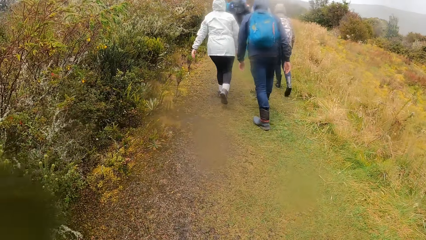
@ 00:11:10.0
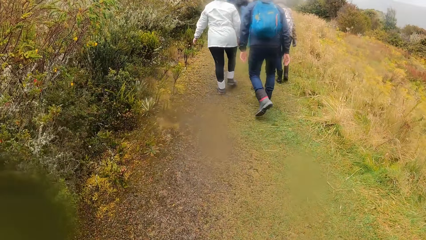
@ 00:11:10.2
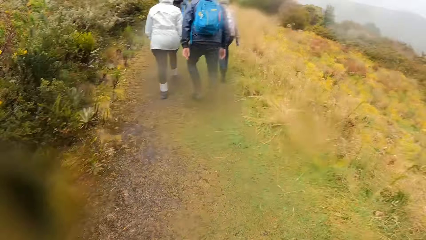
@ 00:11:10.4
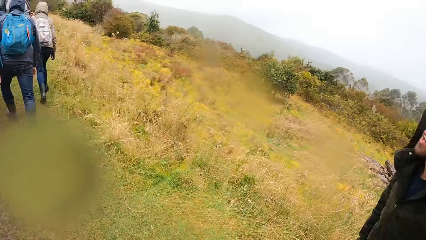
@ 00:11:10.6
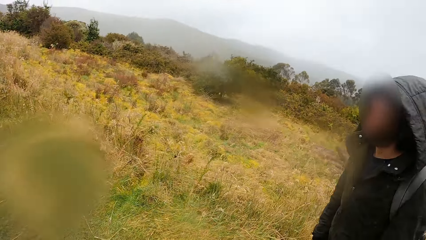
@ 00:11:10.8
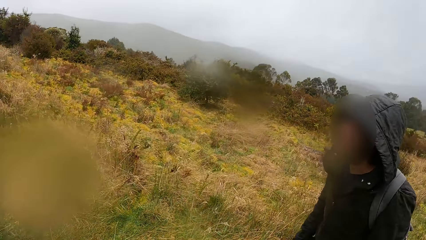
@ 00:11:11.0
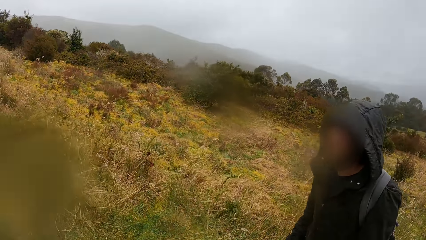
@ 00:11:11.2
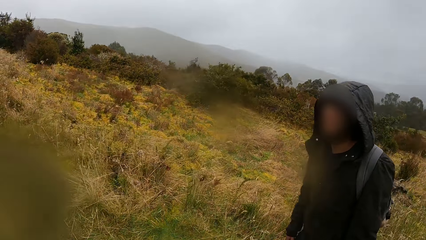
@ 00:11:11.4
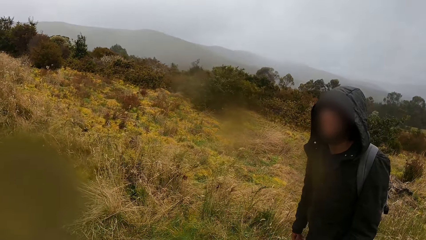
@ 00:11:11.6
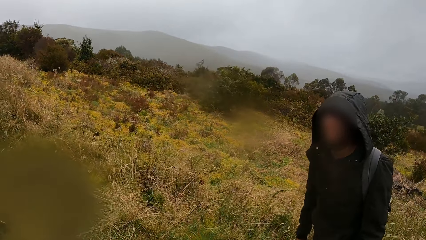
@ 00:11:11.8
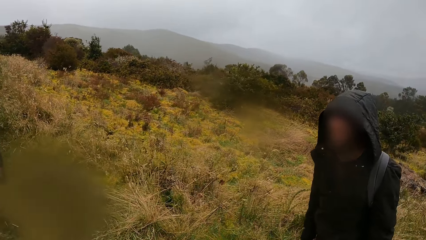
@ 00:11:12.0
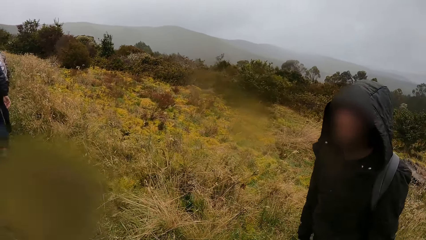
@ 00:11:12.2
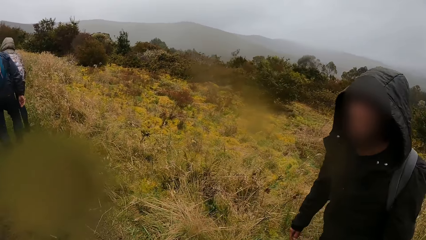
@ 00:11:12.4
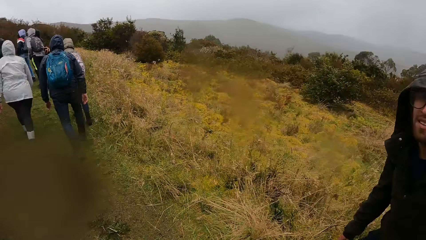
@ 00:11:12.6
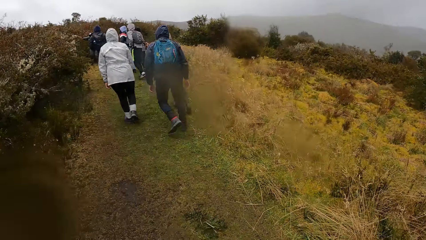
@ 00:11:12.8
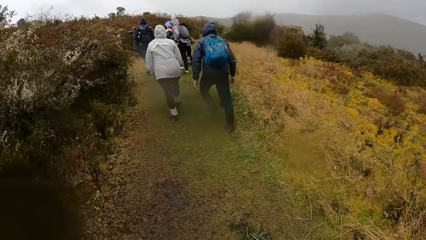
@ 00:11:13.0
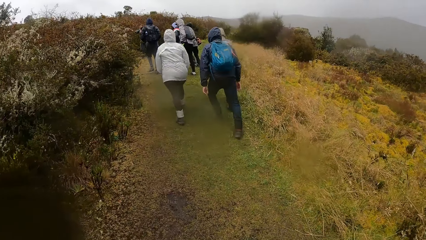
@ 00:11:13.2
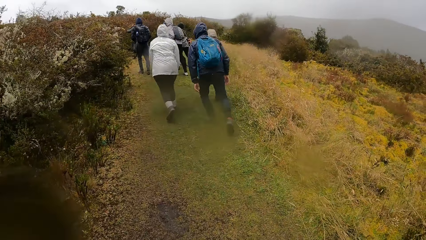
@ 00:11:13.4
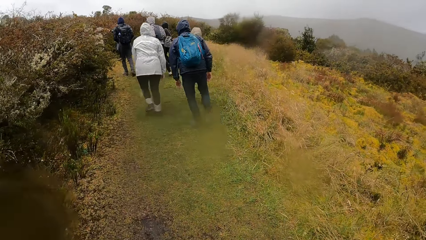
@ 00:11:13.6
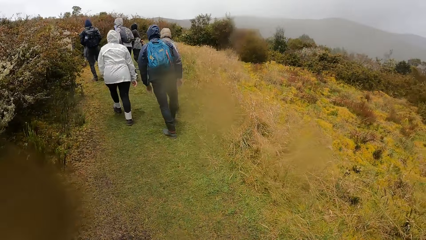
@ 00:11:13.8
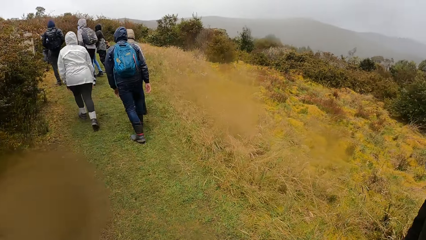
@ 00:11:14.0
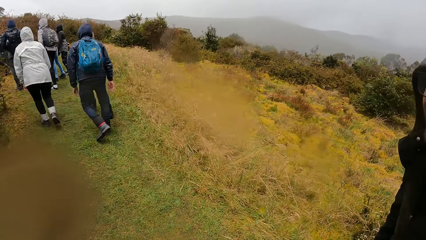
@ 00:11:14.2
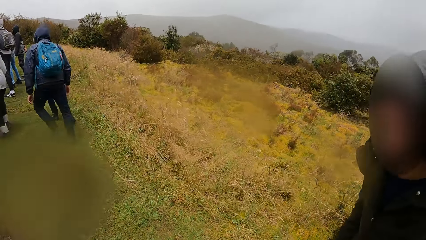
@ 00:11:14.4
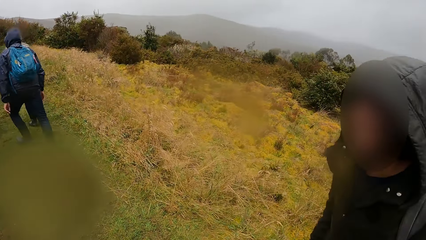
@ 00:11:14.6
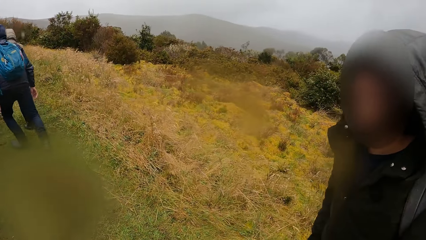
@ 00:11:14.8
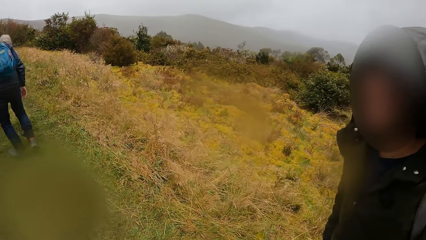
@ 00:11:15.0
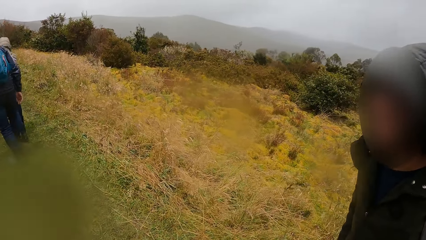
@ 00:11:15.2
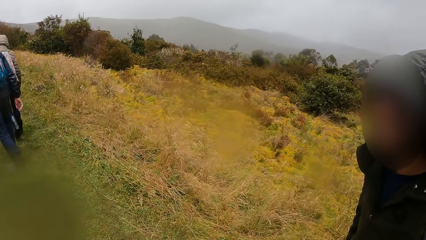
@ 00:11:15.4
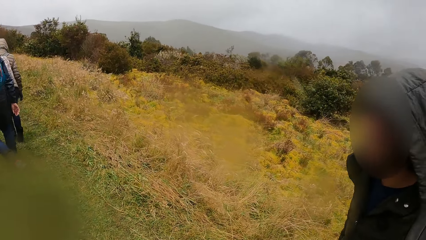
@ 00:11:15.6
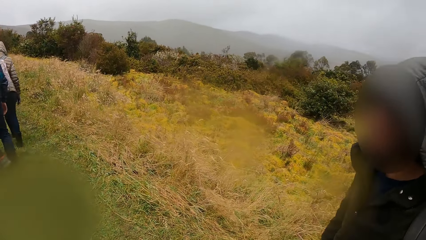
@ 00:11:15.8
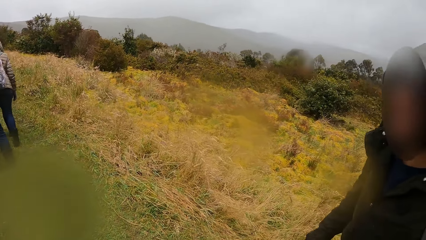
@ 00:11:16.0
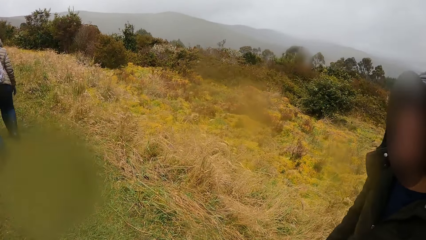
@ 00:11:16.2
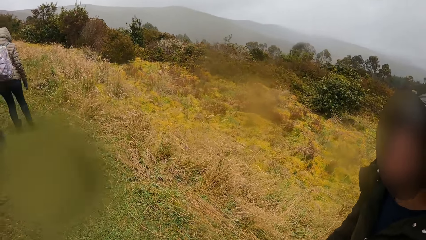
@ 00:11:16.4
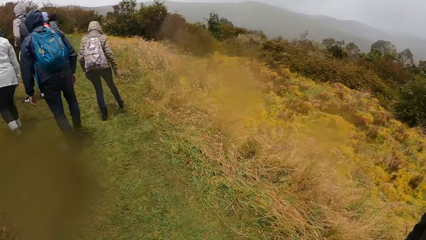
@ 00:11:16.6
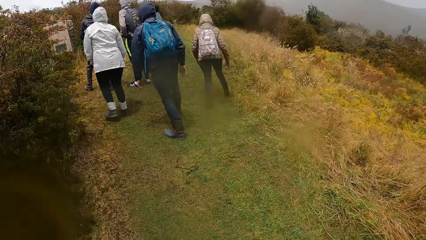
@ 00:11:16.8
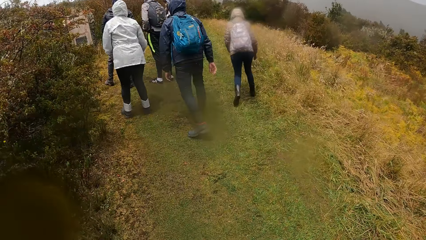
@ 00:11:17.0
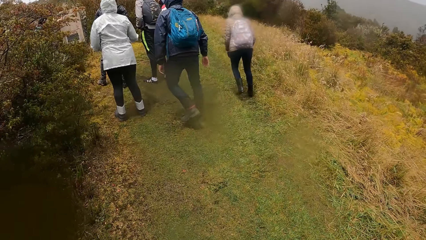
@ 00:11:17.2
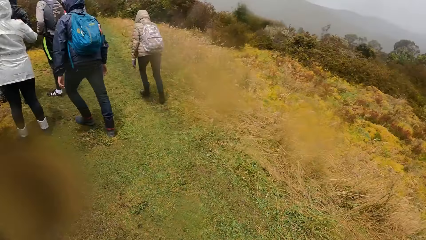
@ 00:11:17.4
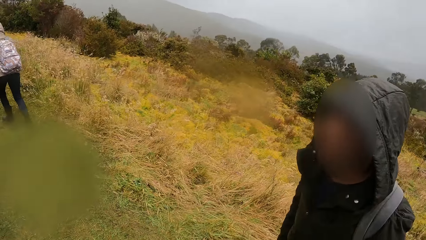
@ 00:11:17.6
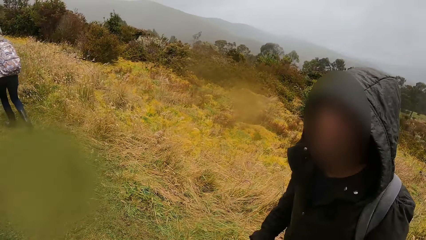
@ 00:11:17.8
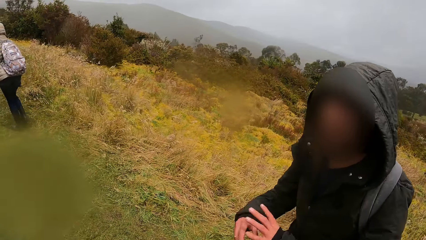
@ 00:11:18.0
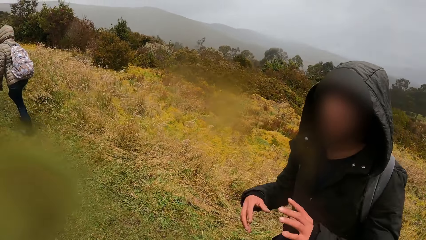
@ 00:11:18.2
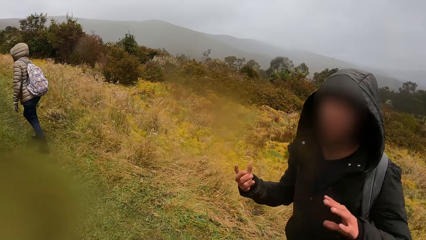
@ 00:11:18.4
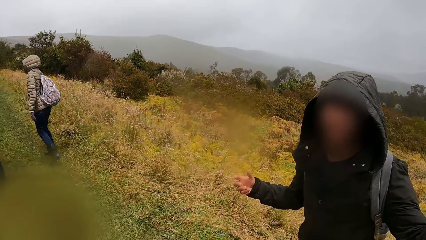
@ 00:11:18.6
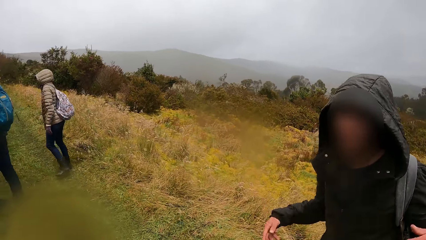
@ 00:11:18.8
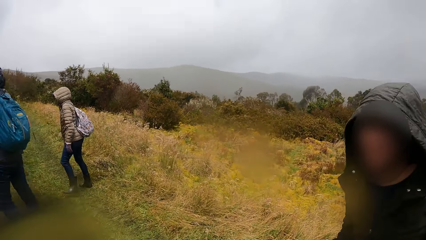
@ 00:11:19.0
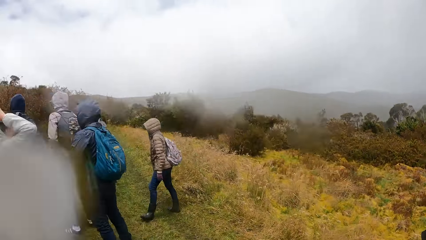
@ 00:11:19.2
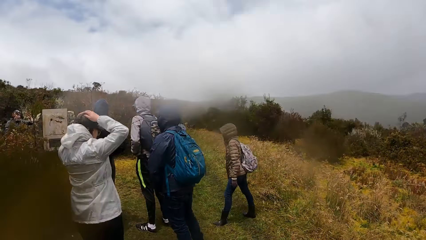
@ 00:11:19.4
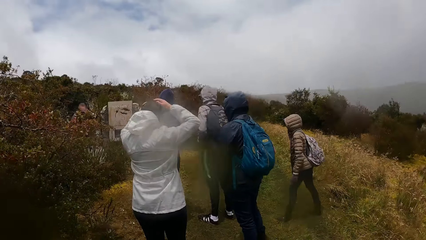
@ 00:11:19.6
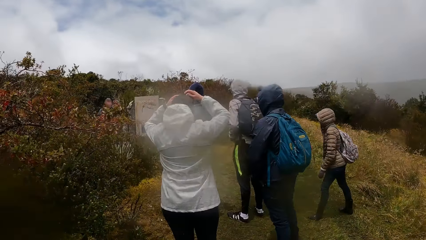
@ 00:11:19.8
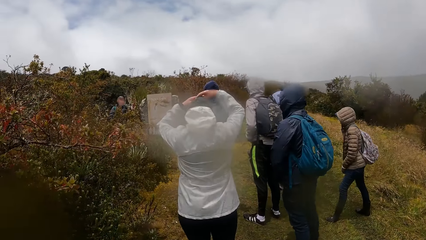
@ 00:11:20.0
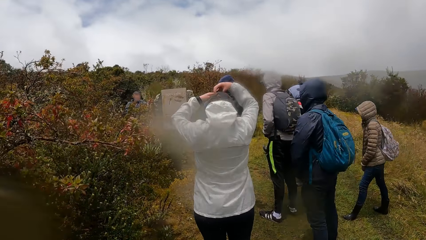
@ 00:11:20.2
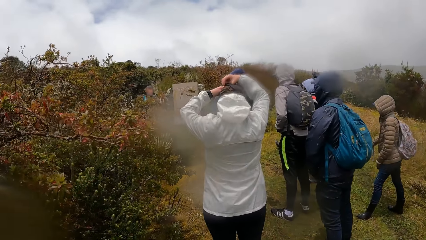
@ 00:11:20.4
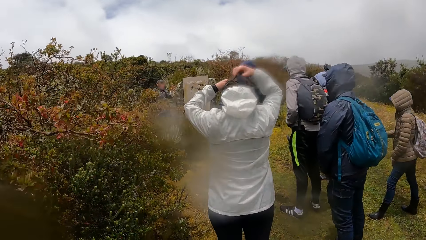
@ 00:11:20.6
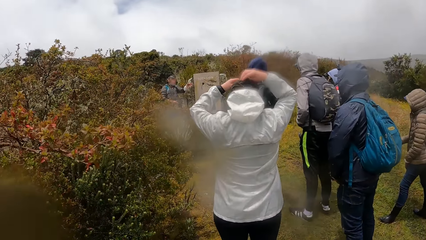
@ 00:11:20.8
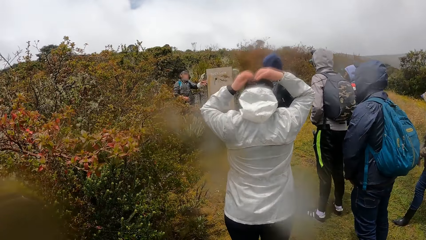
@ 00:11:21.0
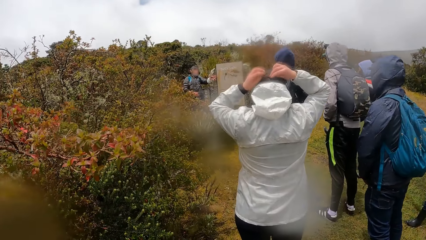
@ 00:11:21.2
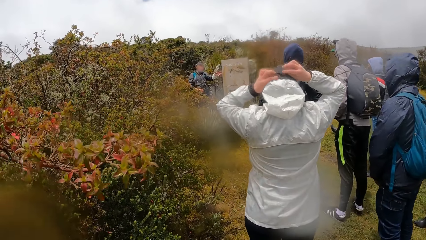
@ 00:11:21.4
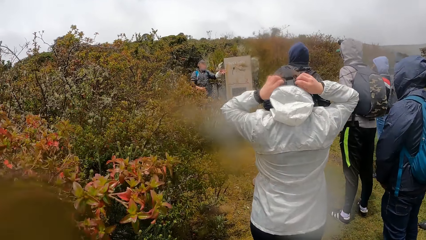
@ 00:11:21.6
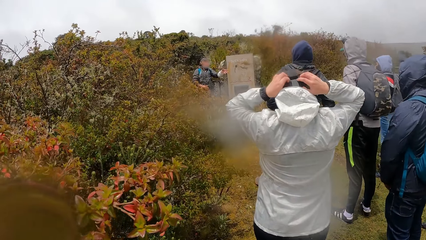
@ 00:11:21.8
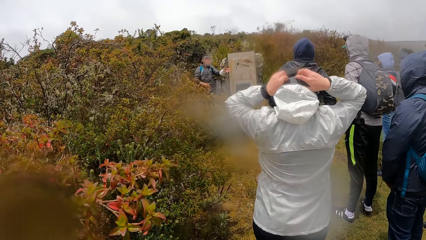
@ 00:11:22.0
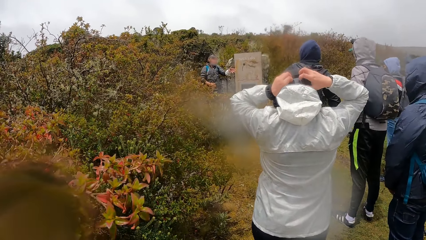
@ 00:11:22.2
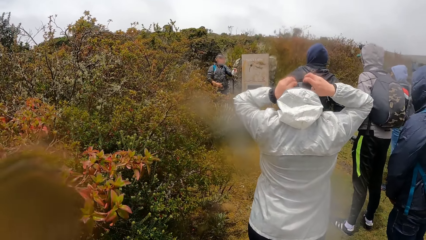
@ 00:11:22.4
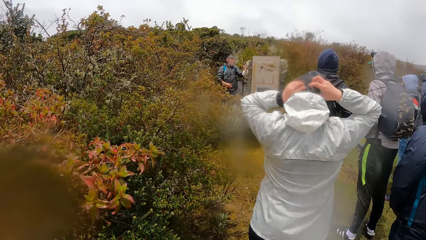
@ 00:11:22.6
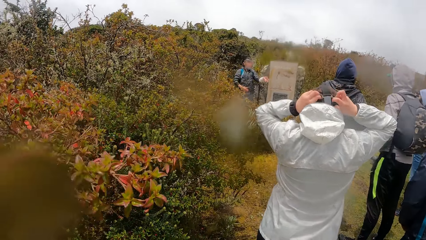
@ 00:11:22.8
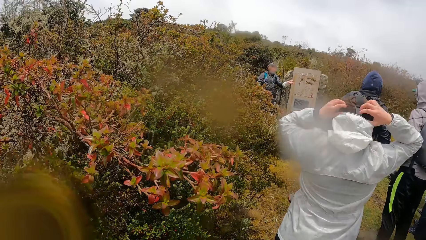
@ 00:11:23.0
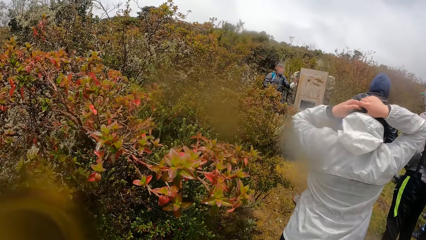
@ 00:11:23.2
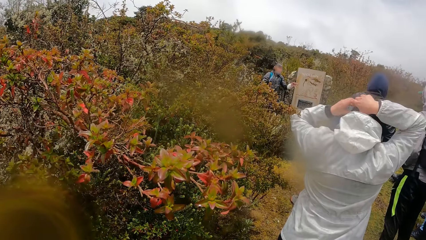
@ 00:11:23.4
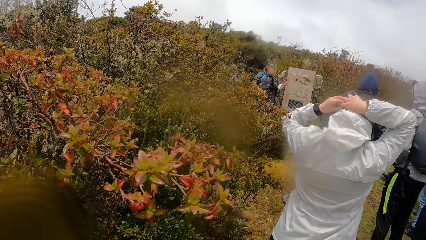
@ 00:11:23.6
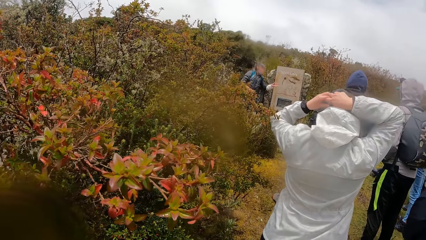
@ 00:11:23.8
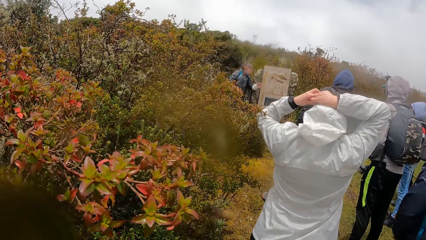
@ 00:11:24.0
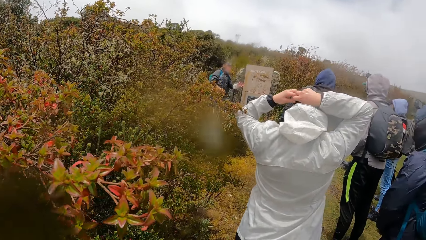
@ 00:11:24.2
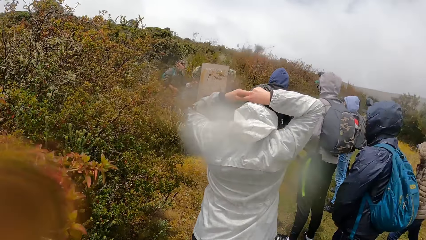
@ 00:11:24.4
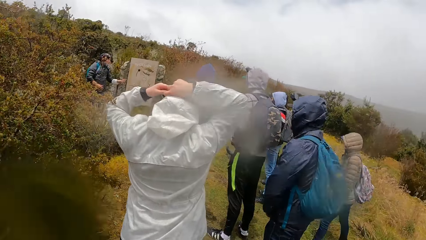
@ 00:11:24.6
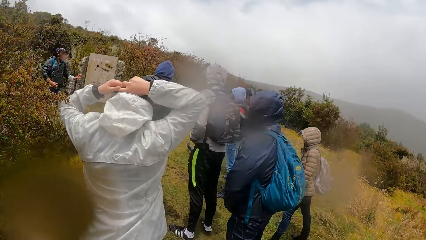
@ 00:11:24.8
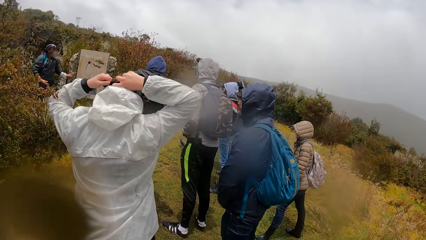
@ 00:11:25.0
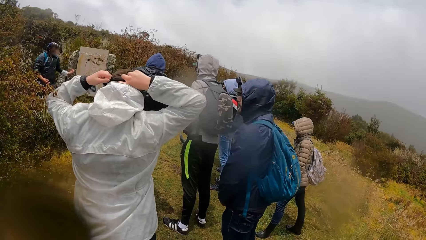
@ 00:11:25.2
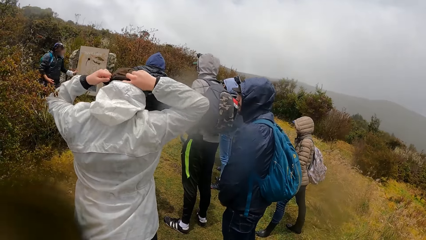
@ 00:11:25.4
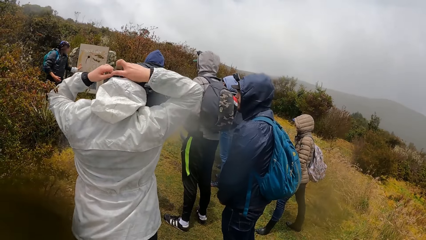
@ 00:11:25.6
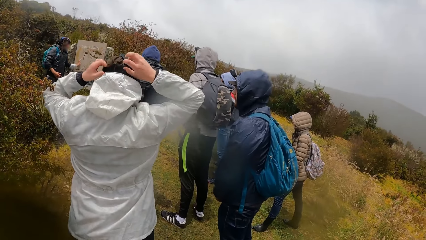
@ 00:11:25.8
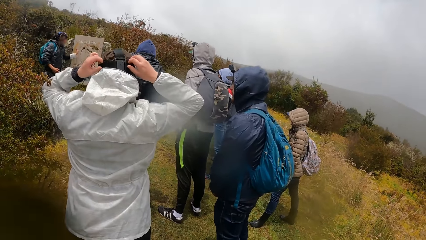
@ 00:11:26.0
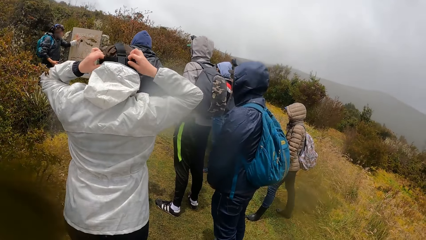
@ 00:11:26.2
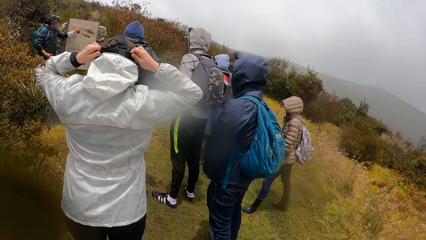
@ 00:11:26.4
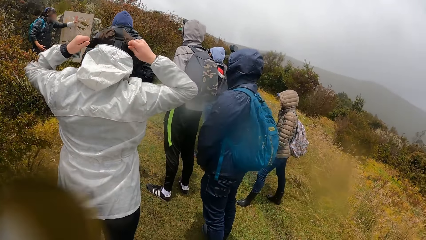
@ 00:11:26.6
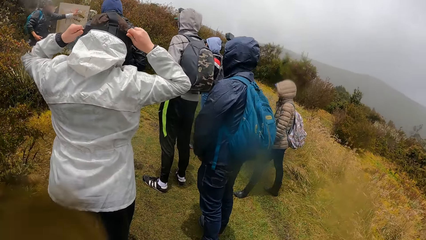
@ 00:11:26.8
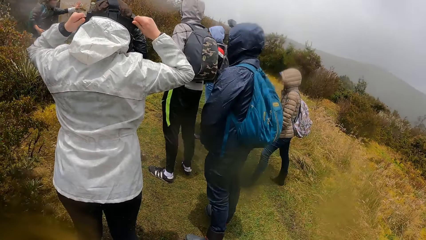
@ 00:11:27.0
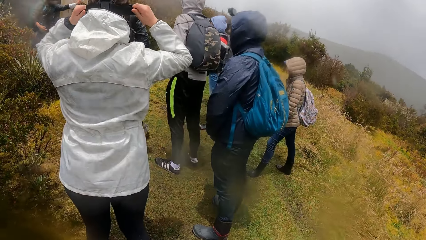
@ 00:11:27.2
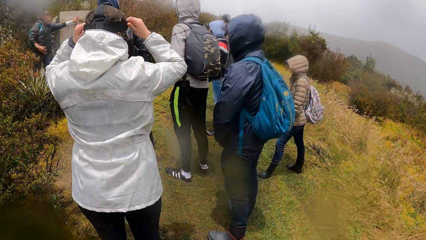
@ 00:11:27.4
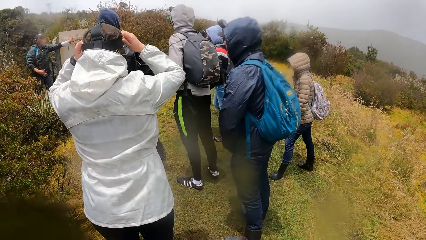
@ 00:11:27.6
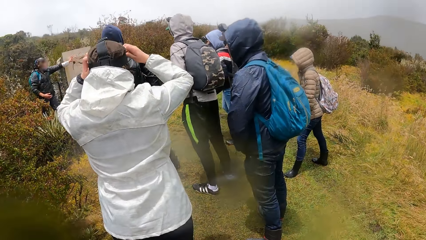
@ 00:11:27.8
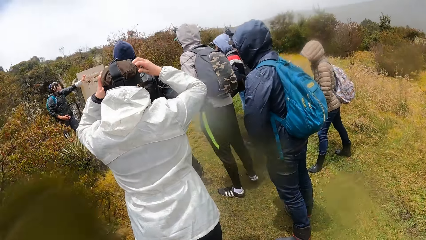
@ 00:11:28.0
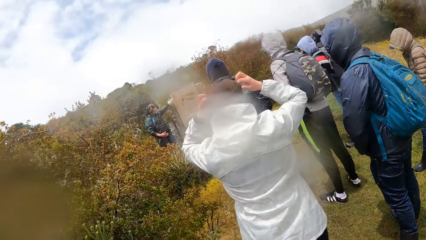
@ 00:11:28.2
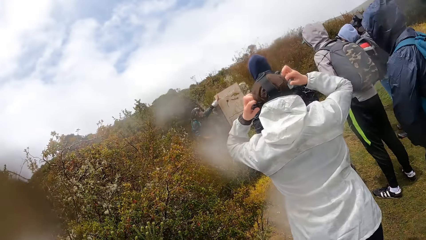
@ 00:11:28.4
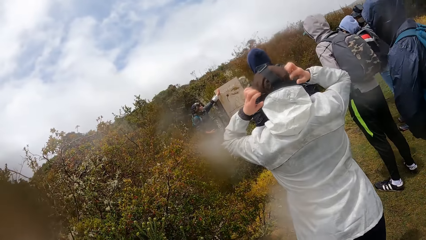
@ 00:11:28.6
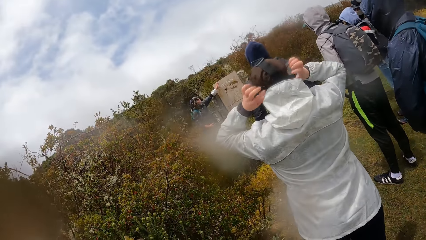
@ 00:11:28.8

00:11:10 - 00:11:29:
A man speaks to the camera wearer. The camera wearer looks at the man. They turn around the garden and look at the man. A woman adjusts a camera on her head with both hands. Another man instructs the camera wearer and the group of people. The camera wearer stares at the other man as he explains.
